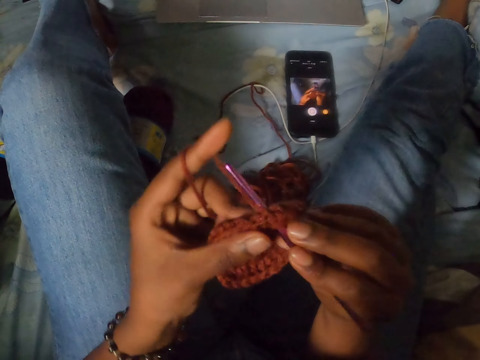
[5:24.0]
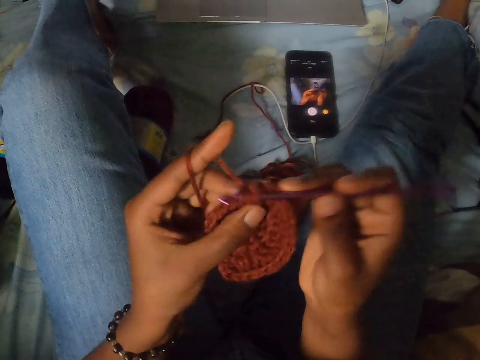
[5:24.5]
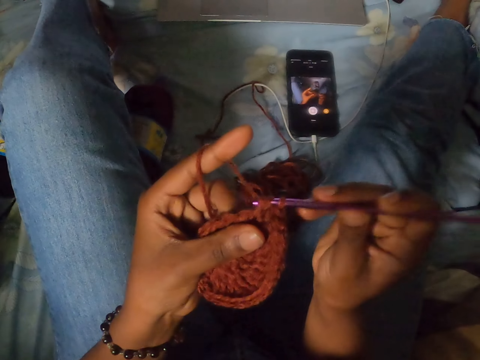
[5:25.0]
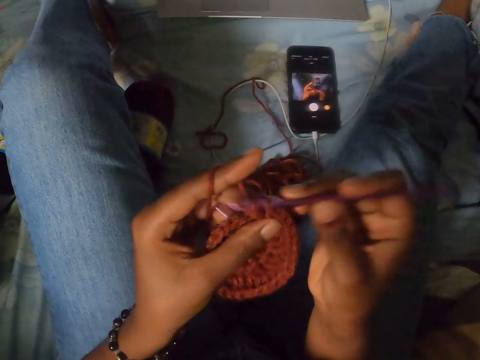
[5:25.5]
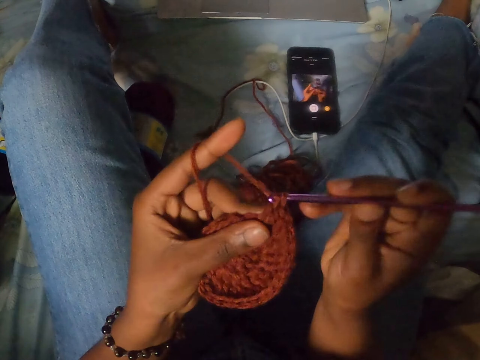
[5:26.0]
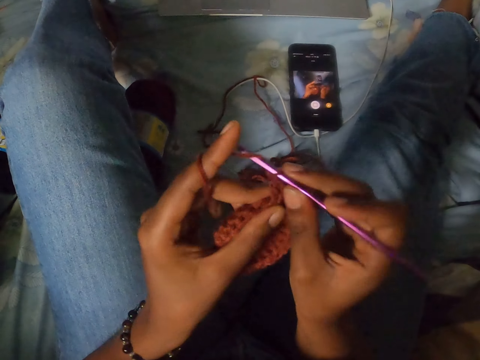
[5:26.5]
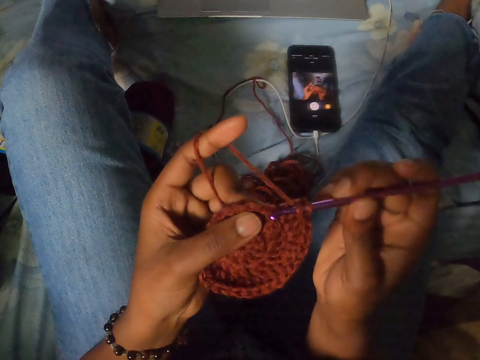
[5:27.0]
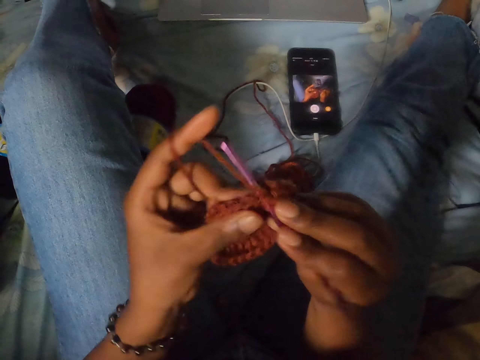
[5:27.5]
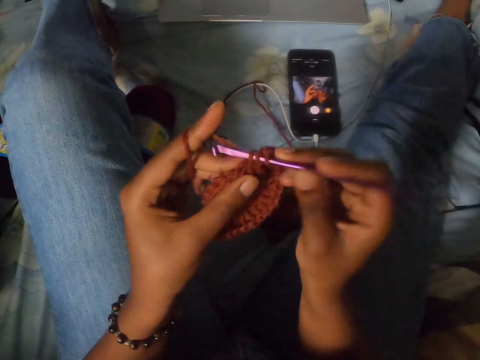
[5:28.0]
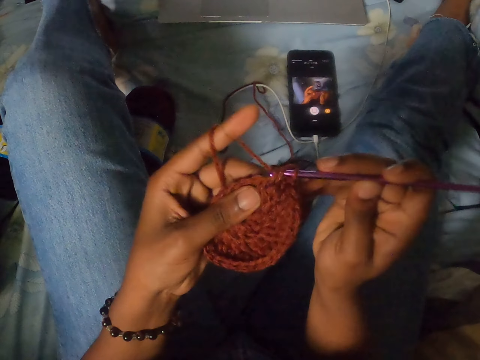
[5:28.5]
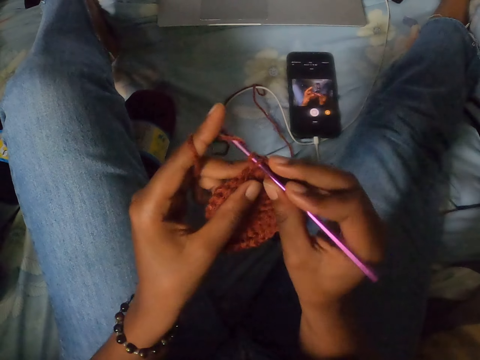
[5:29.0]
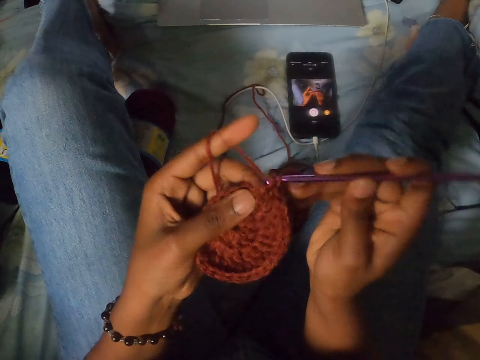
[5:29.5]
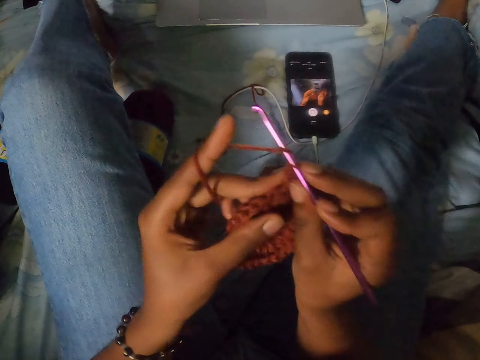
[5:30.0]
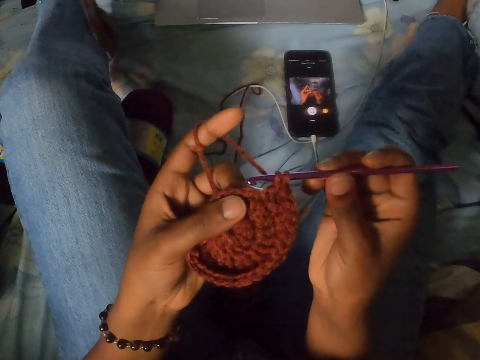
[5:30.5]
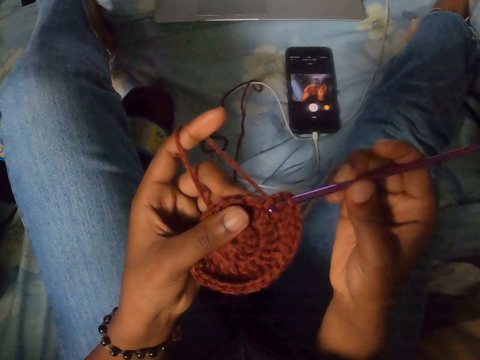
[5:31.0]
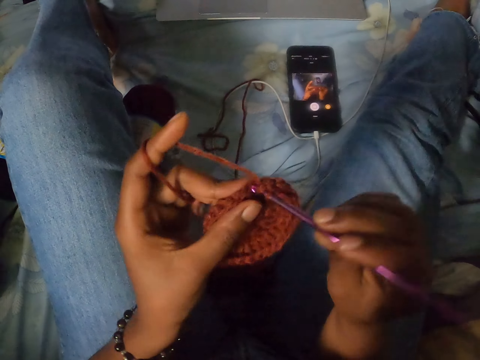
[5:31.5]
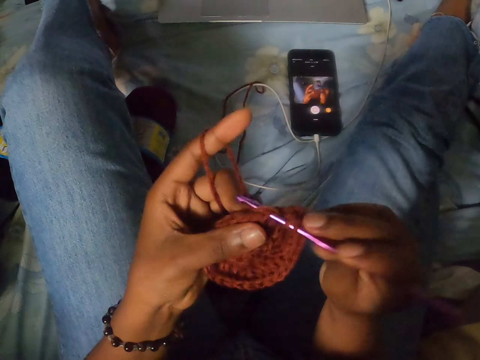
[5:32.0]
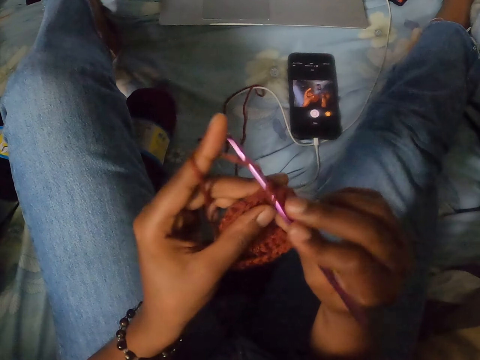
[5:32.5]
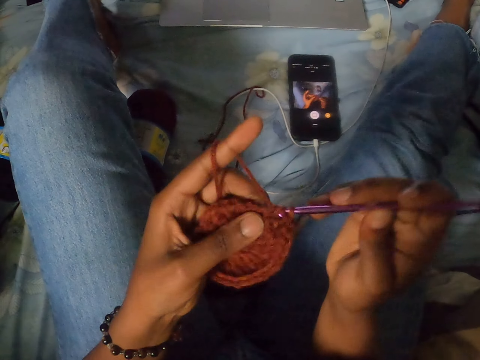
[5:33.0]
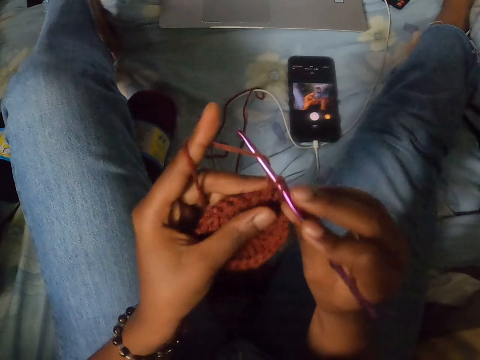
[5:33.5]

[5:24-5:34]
The camera wearer crochets a yarn with a crochet hook. They crochet the yarn repeatedly.

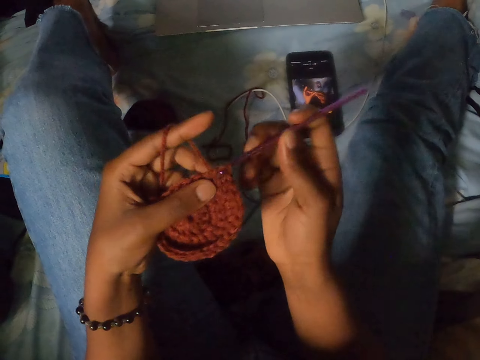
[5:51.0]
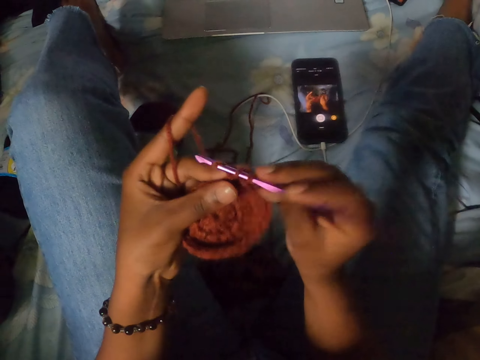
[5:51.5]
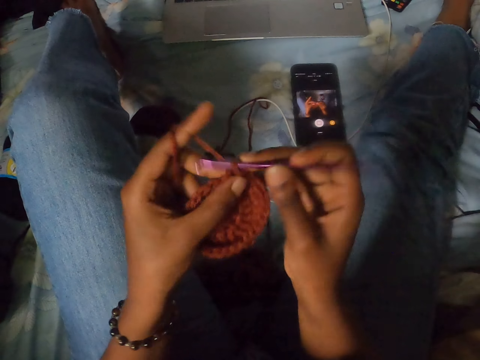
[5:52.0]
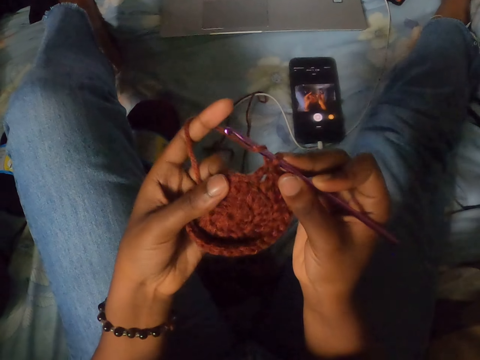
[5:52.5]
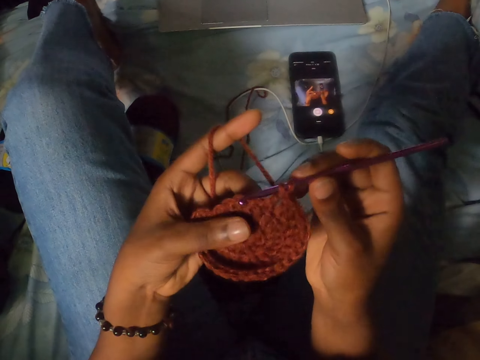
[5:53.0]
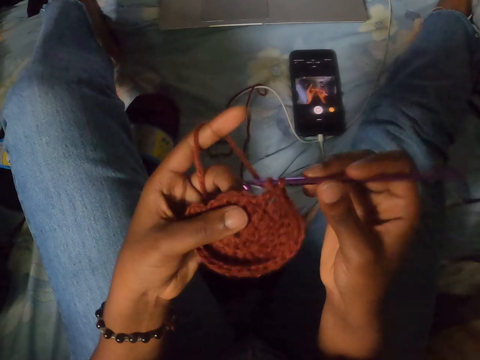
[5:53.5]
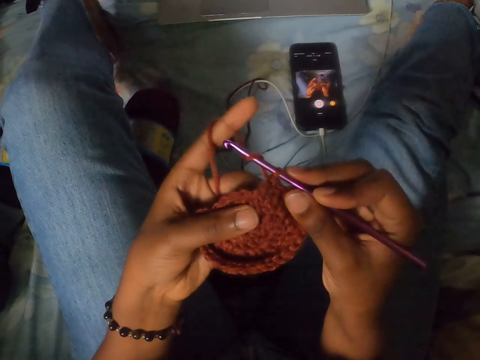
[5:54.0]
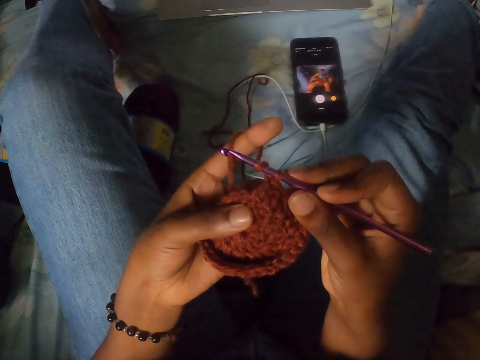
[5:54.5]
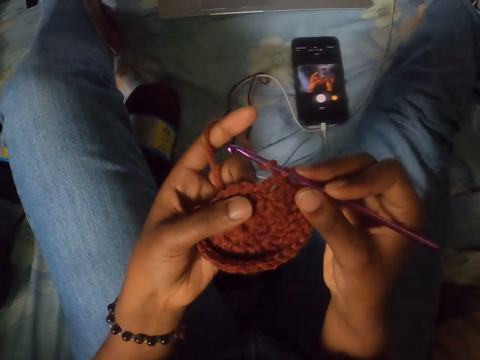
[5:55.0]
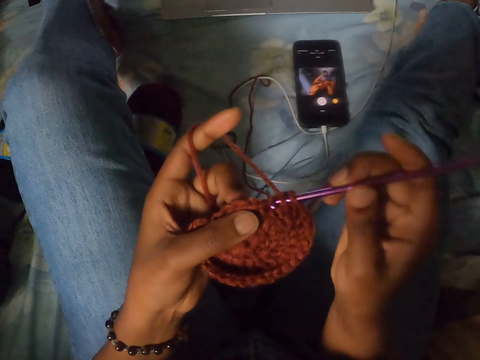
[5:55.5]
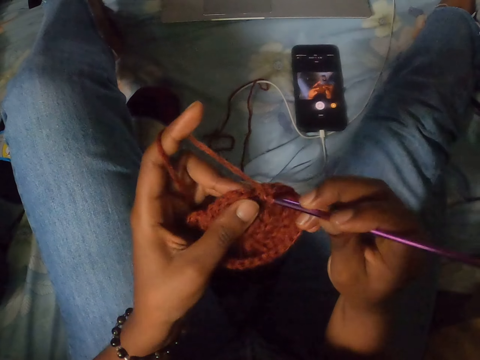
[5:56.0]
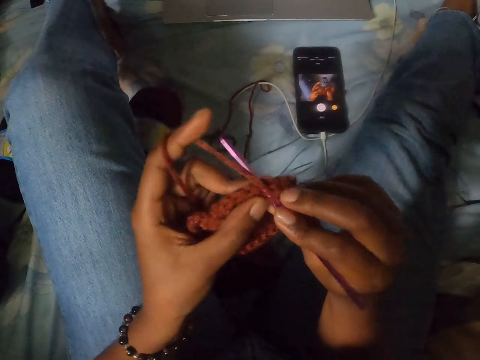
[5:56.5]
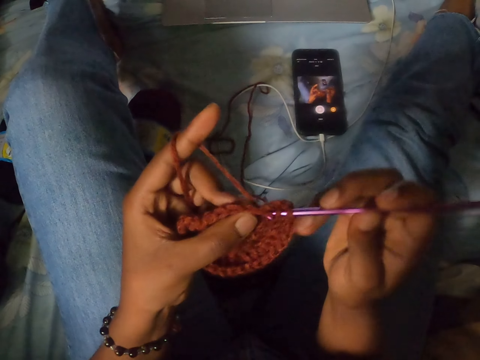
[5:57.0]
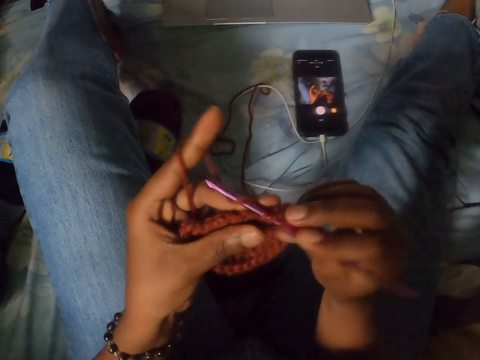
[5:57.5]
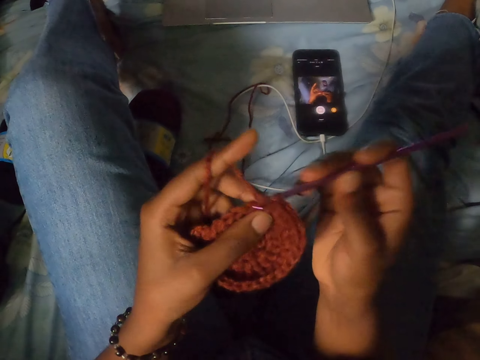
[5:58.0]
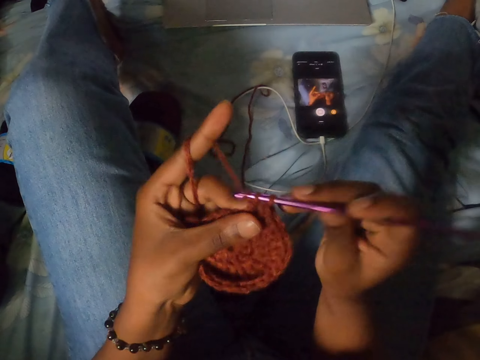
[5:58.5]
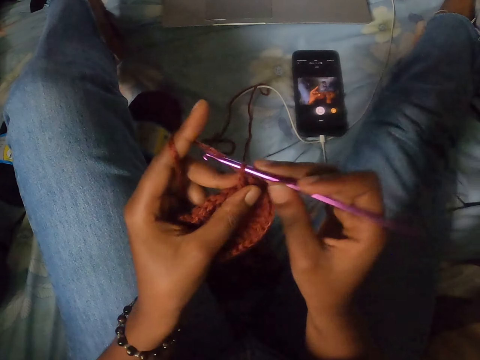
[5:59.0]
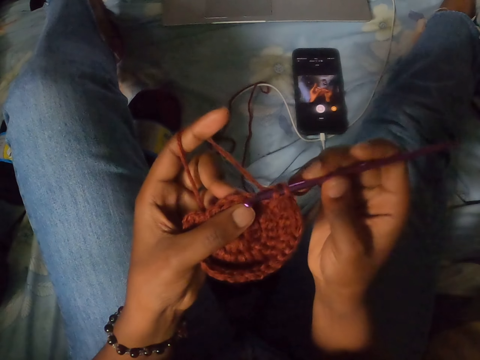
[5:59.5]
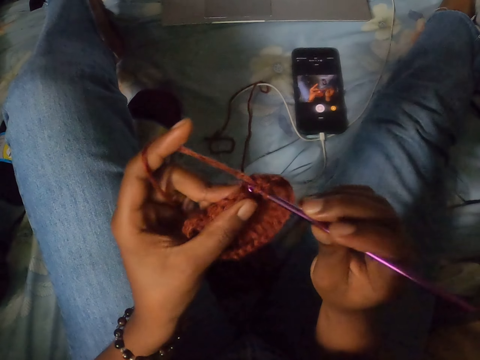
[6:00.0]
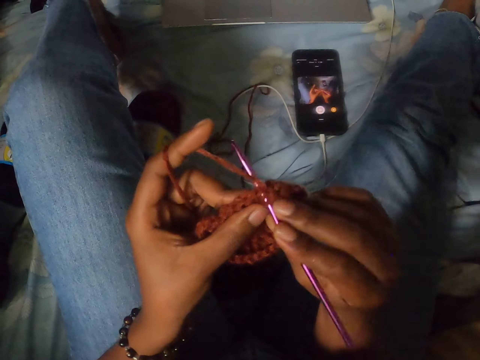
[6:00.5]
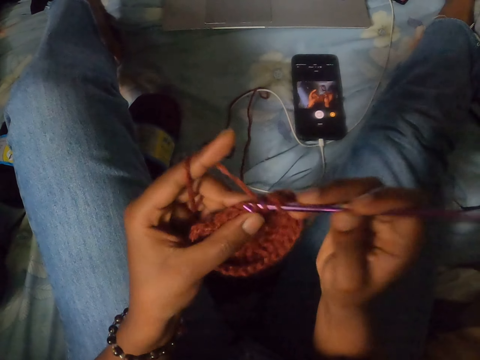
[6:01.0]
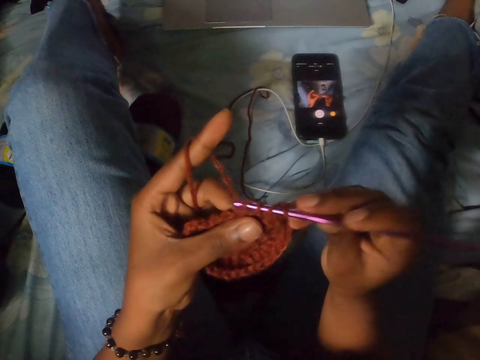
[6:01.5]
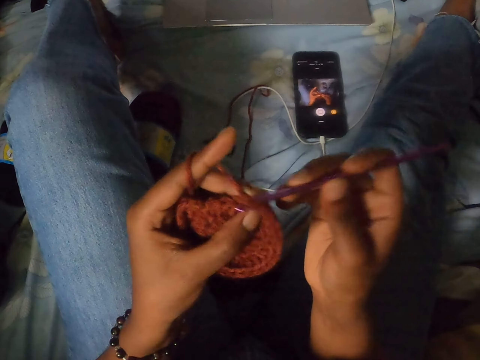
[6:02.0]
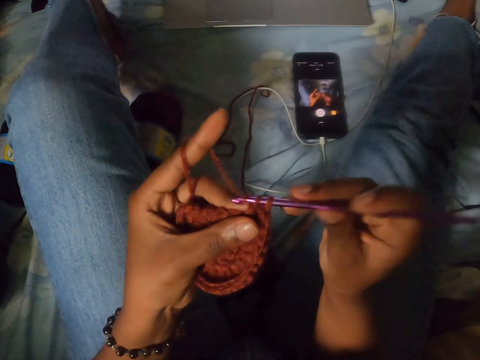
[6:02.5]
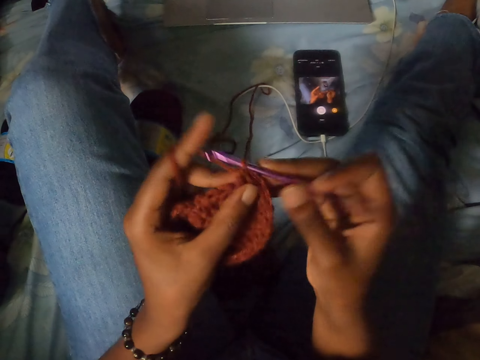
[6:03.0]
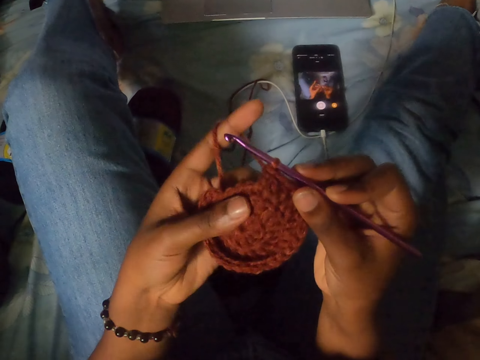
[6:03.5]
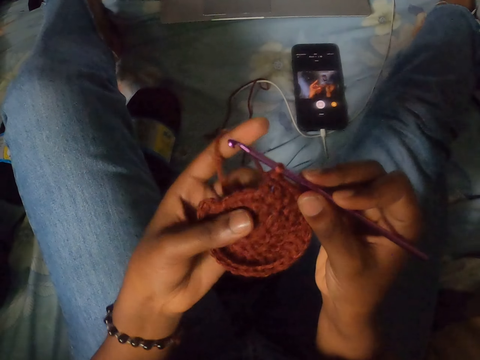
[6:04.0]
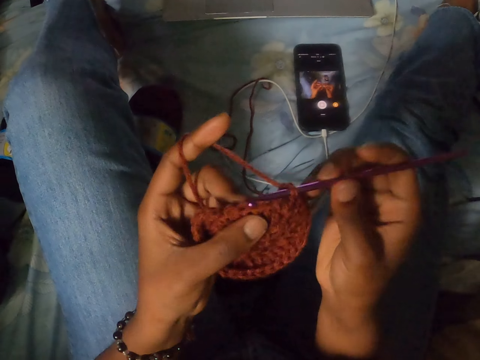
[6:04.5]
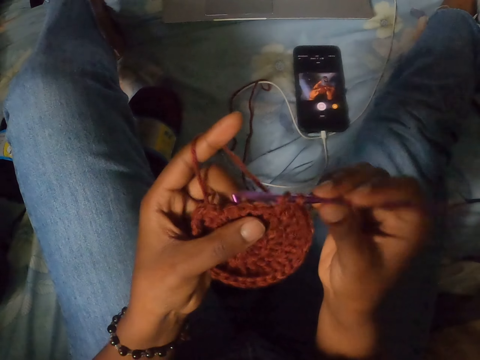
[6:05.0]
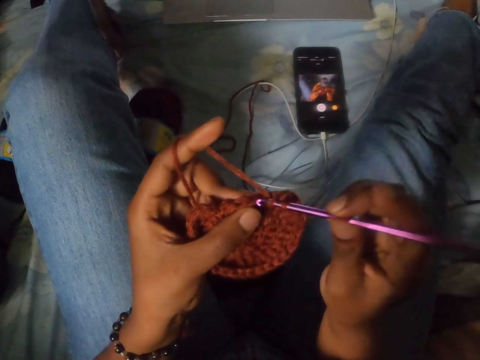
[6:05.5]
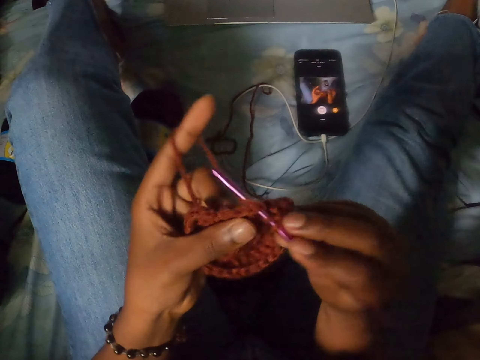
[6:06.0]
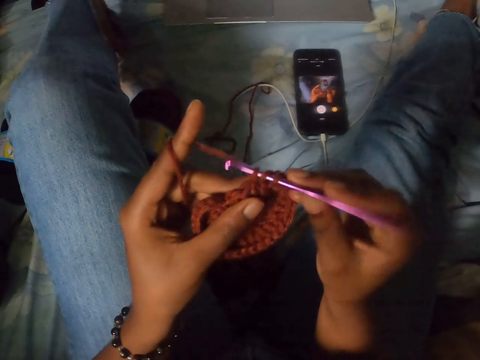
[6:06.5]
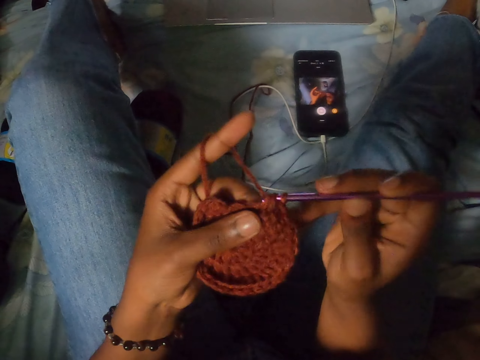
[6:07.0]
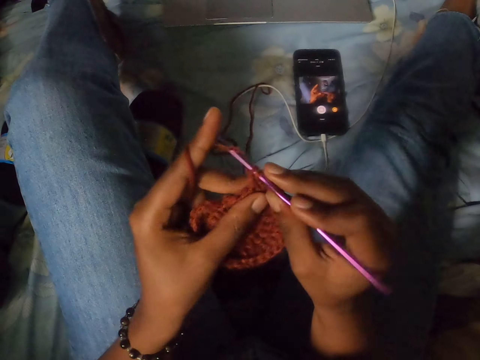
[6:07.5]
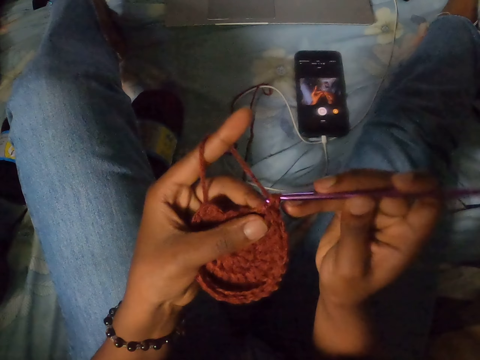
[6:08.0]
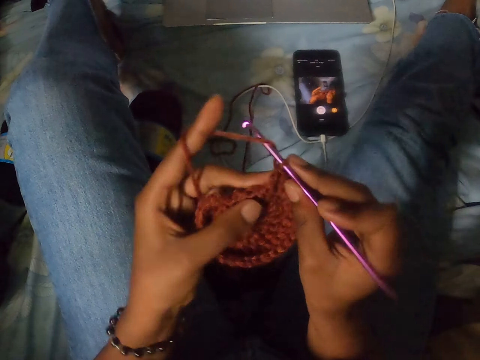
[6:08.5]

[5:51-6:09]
The camera wearer crochets a yarn with a crochet hook. They touch the yarn. They crochet the yarn with the crochet hook. They crochet the yarn again. They touch the yarn. They crochet the yarn with the crochet hook.
